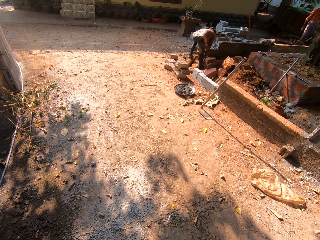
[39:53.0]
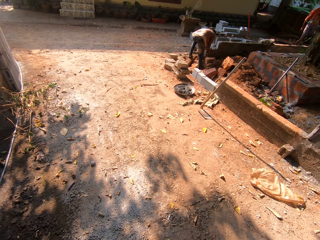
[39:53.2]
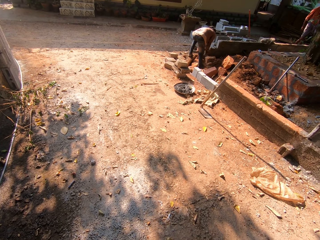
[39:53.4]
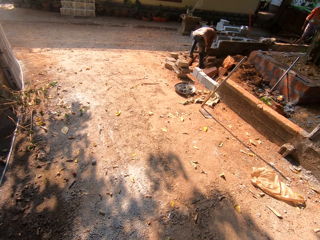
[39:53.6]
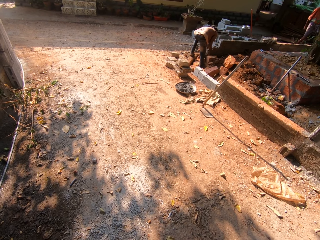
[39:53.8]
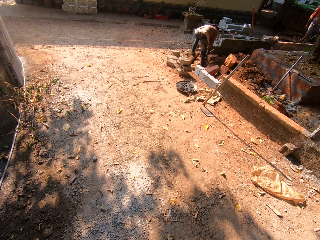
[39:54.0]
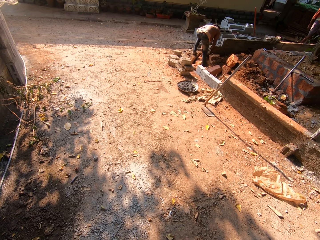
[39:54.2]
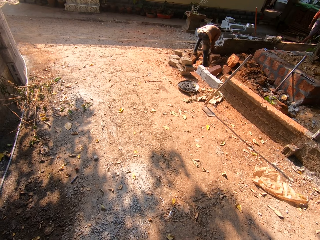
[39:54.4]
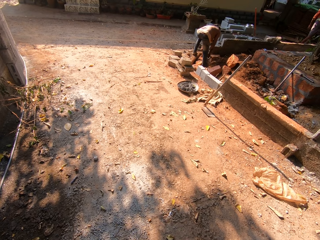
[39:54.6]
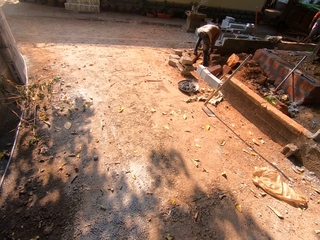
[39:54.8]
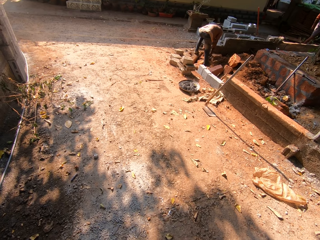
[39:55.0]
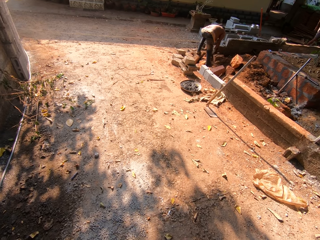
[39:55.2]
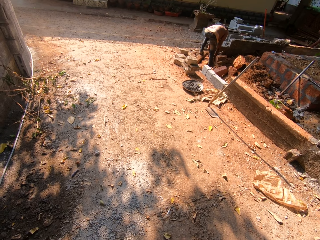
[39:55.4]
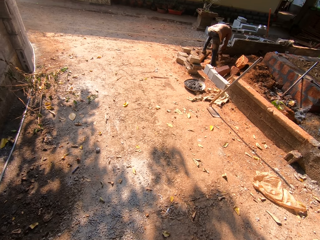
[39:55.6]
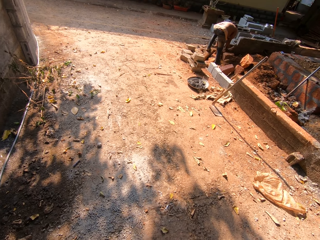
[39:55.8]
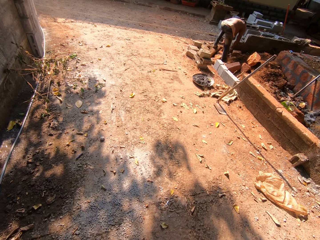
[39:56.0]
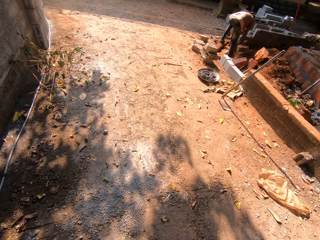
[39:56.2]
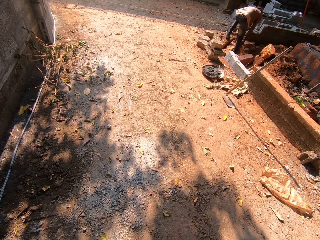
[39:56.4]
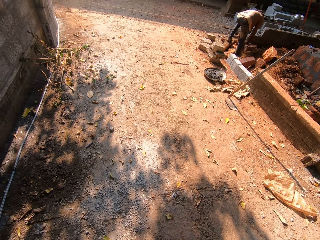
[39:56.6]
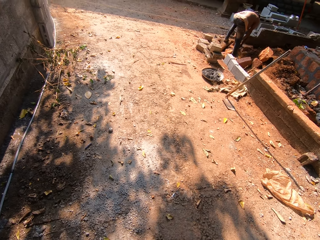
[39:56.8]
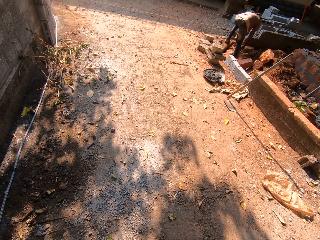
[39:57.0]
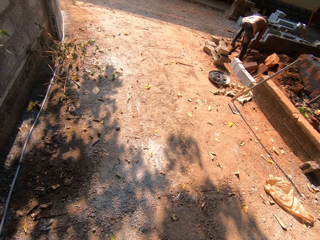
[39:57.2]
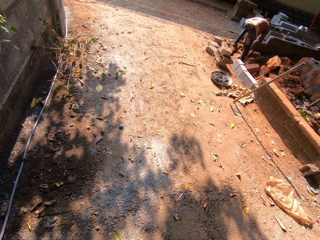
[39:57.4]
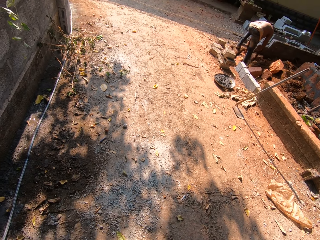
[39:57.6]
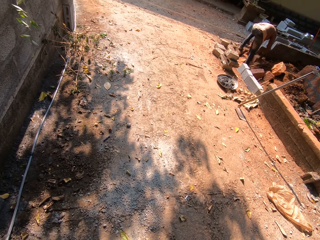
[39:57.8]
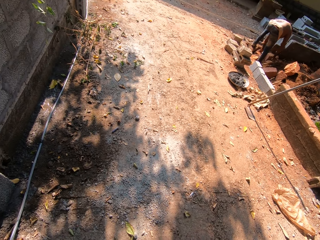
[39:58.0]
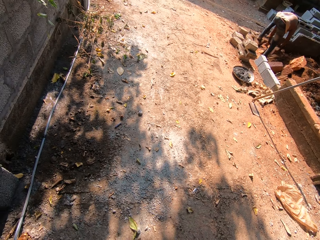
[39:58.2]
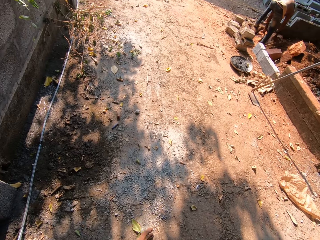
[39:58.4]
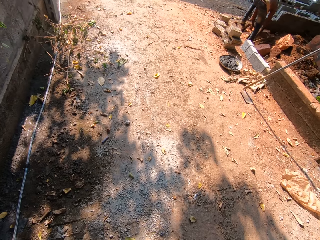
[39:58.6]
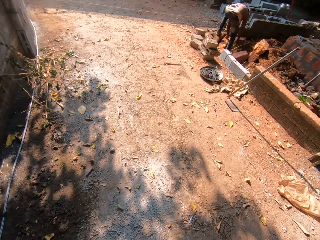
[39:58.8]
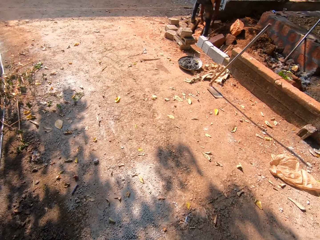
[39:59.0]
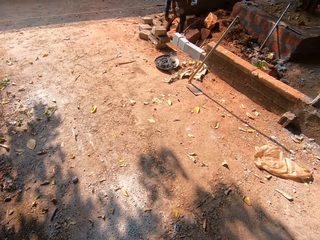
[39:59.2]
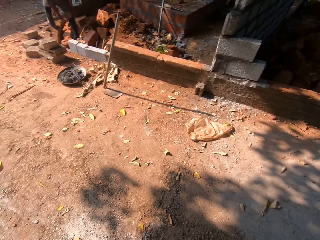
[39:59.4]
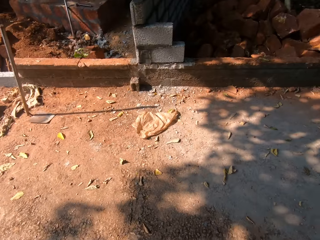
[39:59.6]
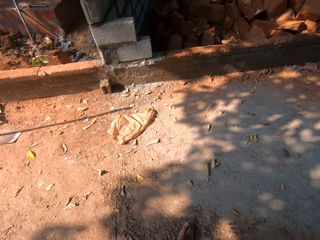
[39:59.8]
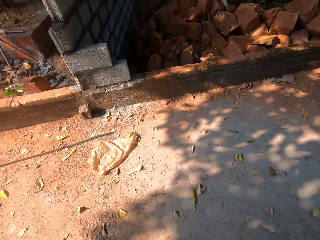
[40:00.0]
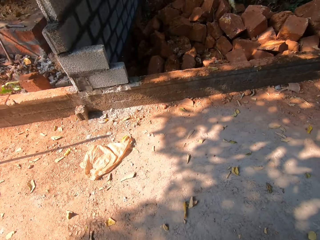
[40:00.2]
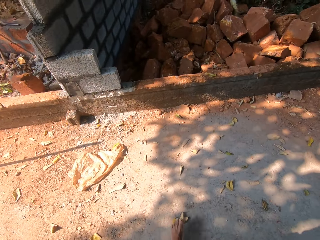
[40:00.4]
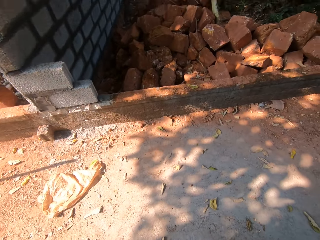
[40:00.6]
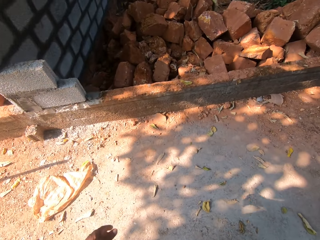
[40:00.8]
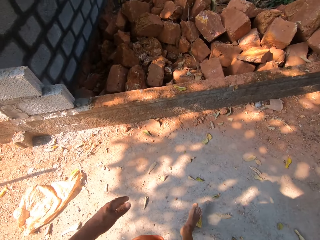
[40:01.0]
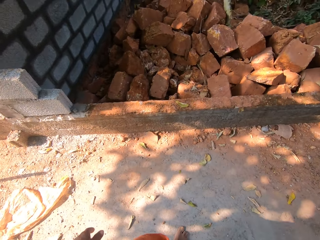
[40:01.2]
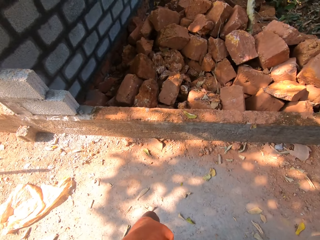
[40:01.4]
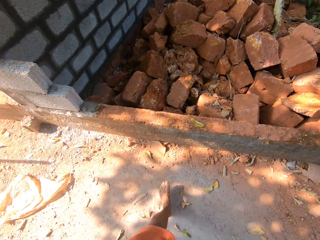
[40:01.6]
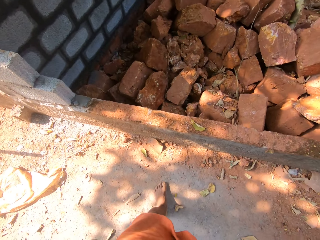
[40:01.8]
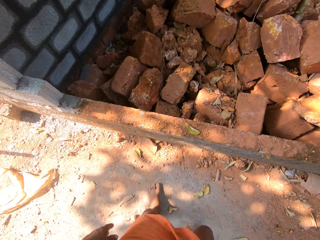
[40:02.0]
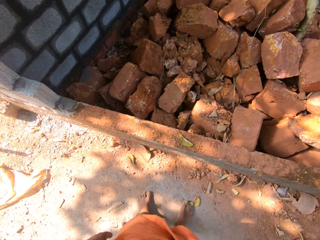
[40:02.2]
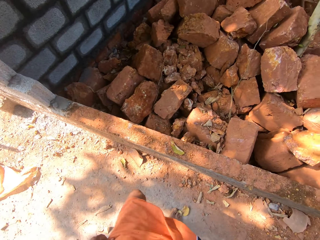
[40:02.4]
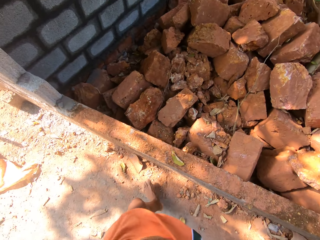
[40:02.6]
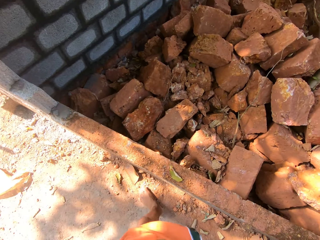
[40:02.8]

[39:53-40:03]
The man places the axe on the ground with his right hand.

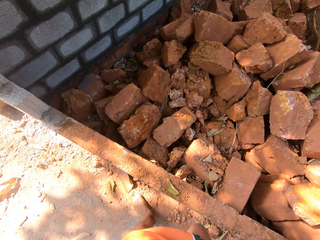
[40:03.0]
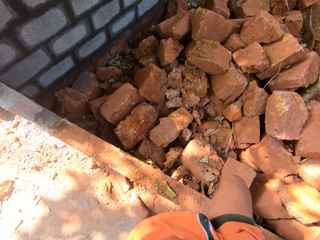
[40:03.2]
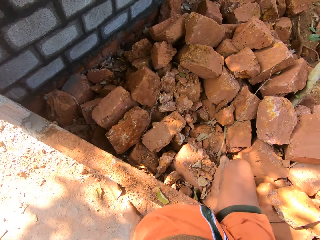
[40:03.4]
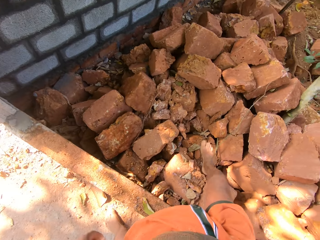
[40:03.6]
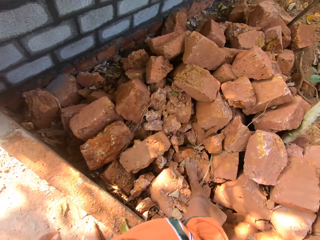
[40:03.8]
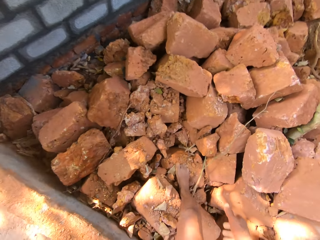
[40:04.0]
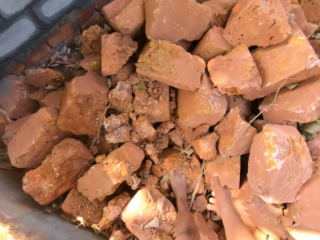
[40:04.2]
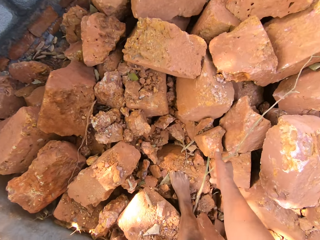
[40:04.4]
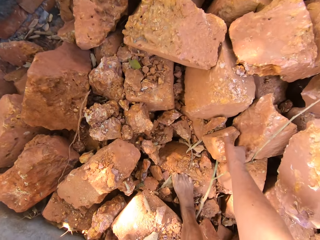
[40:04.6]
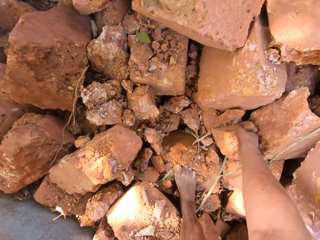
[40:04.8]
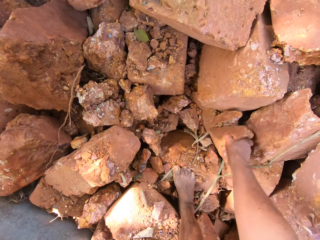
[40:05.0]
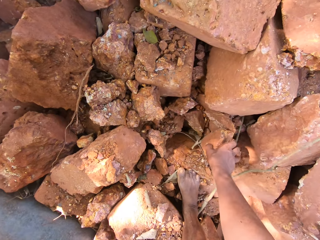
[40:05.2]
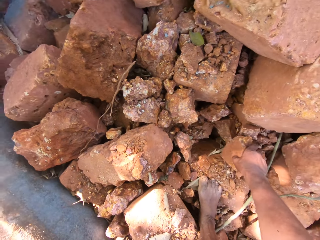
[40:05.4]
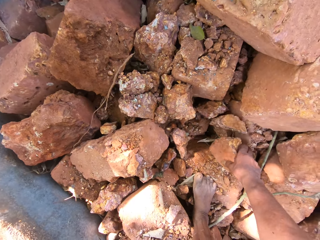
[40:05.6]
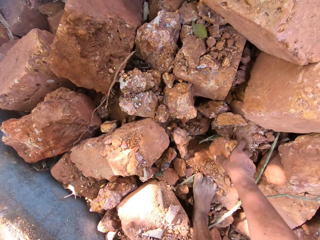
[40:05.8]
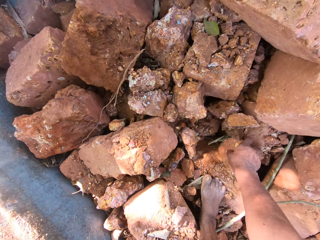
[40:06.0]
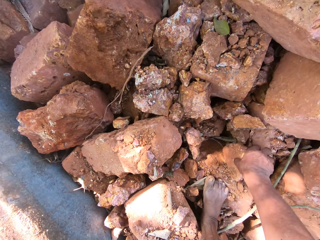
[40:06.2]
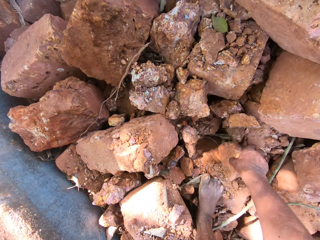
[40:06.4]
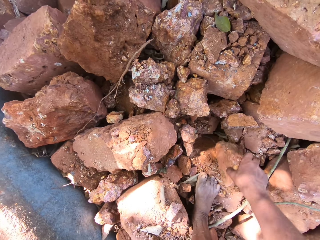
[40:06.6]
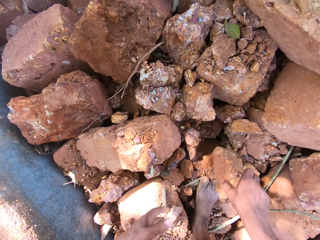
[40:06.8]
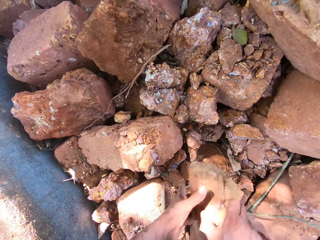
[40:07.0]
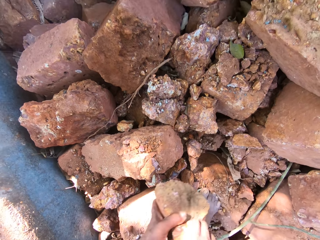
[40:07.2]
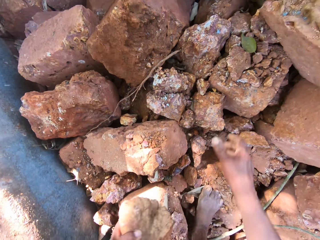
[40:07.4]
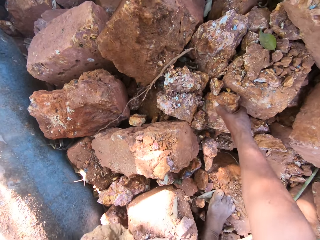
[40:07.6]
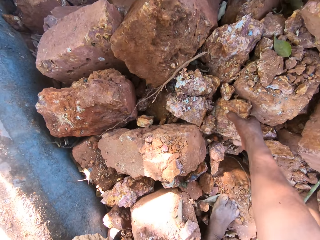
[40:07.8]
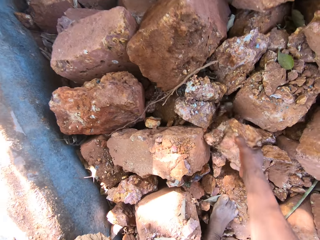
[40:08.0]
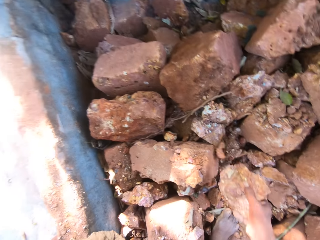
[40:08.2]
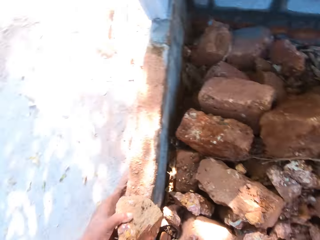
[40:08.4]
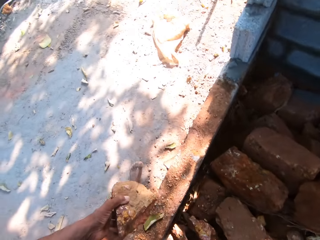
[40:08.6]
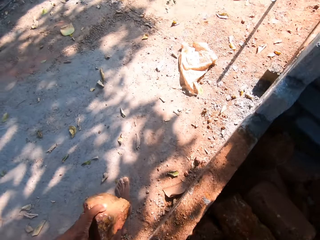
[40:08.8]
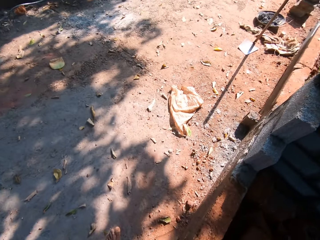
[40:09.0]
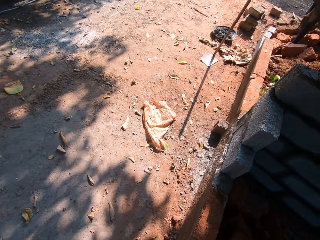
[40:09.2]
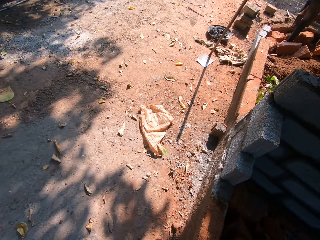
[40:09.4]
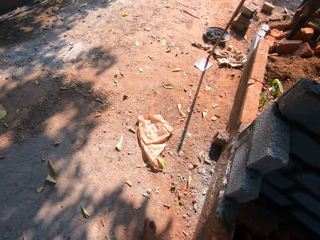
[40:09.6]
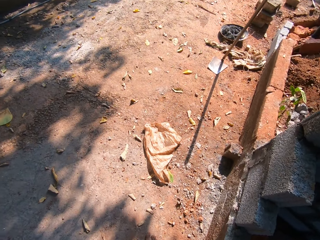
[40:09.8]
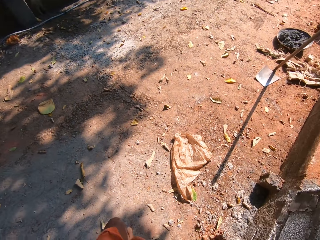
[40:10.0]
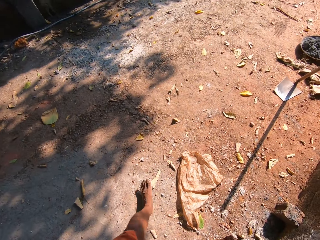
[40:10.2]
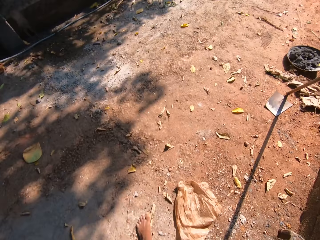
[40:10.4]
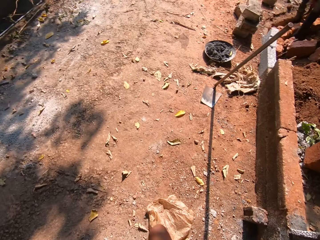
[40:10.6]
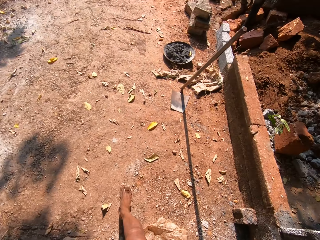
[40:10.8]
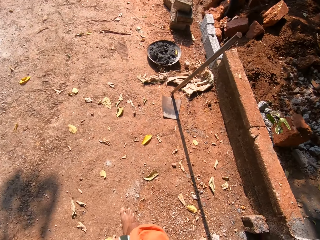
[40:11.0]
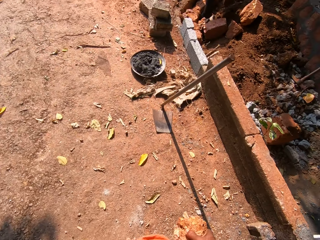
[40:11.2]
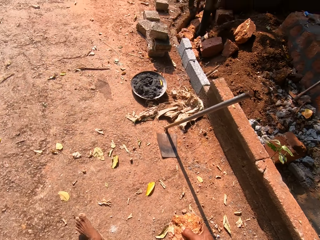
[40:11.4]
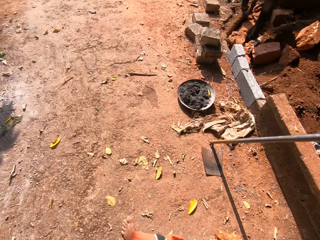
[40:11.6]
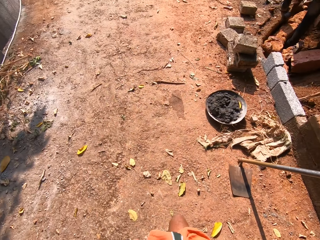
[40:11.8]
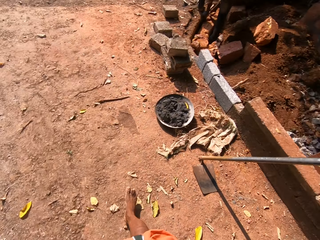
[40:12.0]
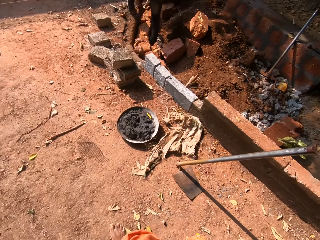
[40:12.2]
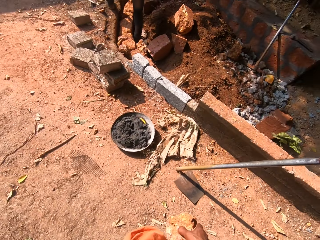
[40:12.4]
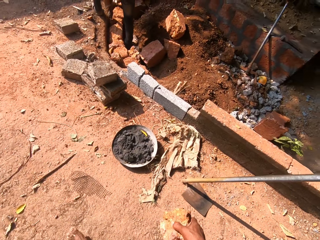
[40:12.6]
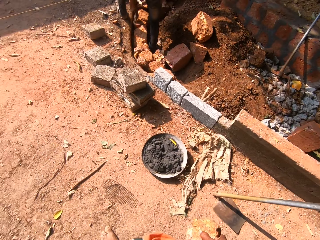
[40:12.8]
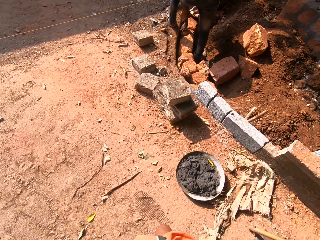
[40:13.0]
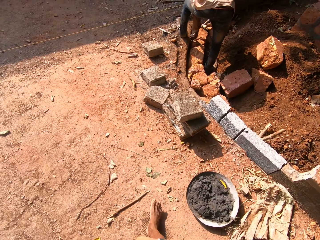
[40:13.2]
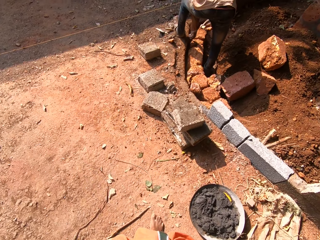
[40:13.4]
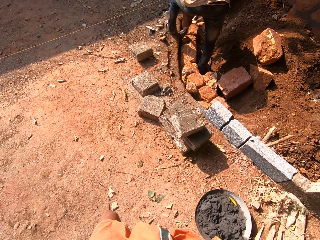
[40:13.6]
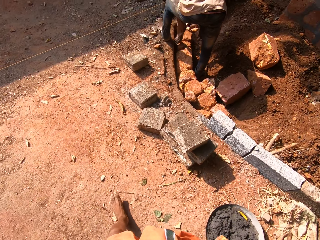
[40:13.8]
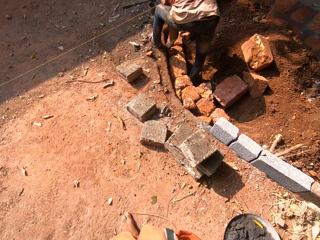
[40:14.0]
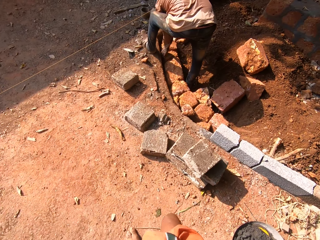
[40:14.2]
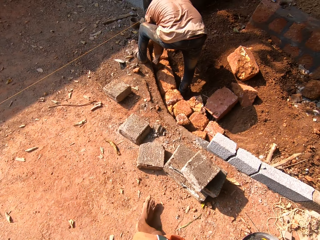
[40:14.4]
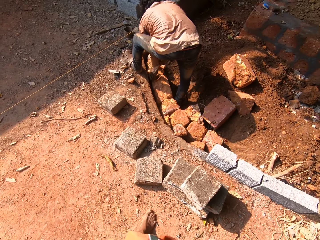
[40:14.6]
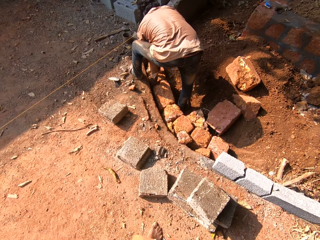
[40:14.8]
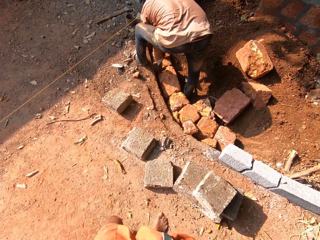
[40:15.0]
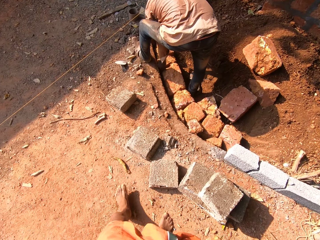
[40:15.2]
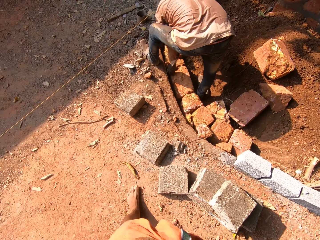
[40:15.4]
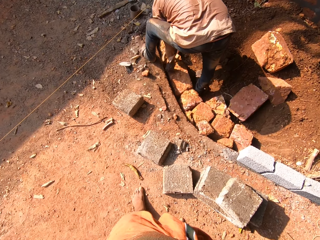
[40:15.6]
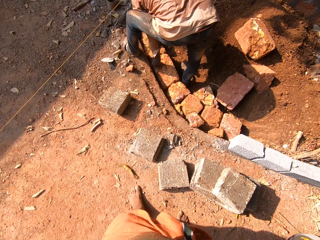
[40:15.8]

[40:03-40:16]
The camera wearer carries a broken brick from the pile of broken brick with his right hand. He picks up the pieces of stone. He places the broken brick on his left hand. He carries a broken brick from the pile of broken brick with his right hand. He walks back.
